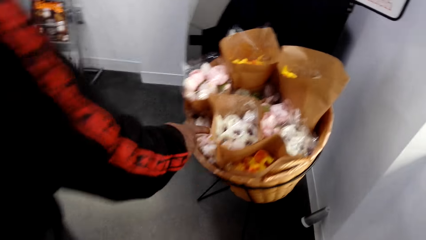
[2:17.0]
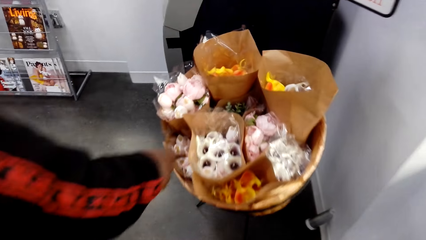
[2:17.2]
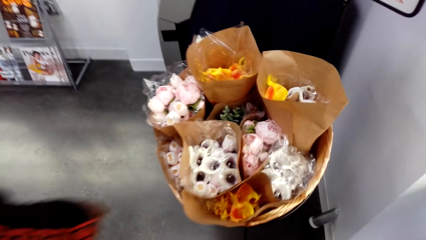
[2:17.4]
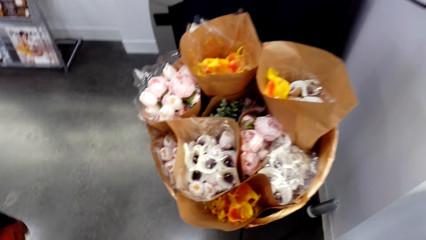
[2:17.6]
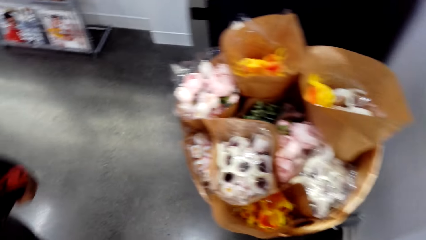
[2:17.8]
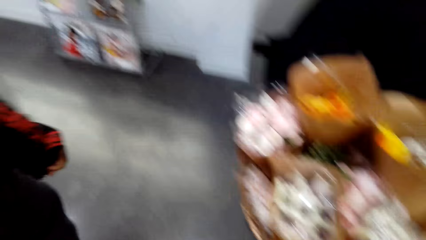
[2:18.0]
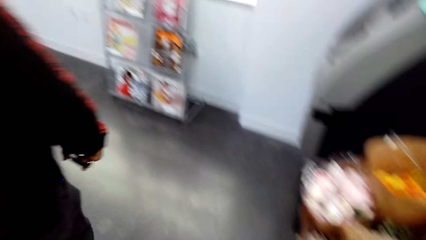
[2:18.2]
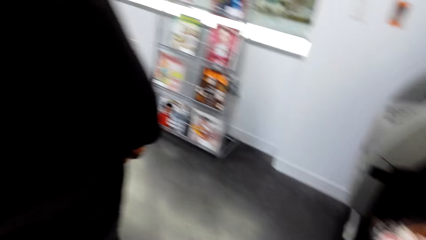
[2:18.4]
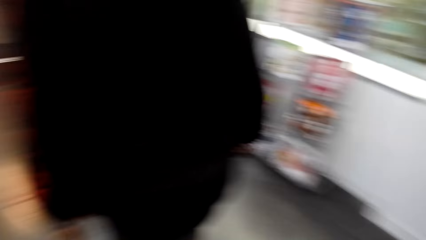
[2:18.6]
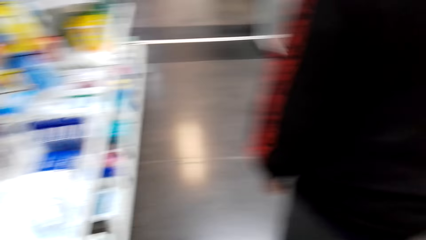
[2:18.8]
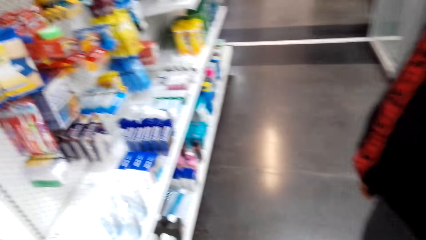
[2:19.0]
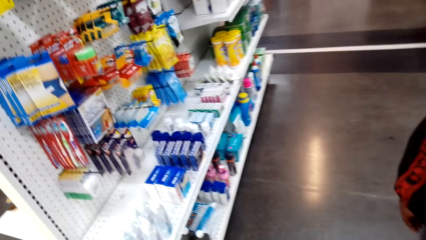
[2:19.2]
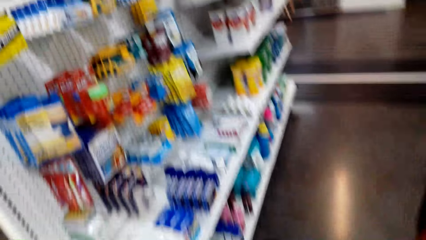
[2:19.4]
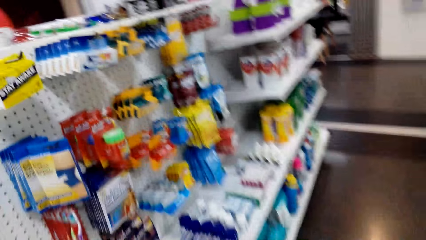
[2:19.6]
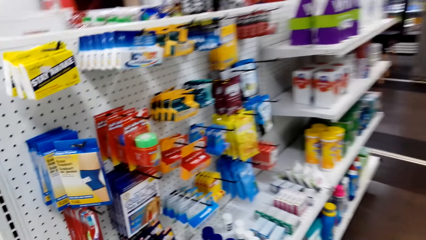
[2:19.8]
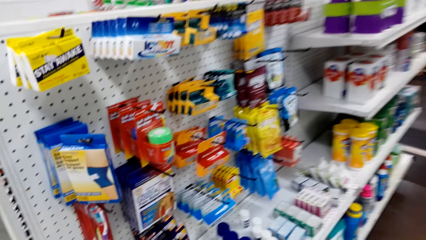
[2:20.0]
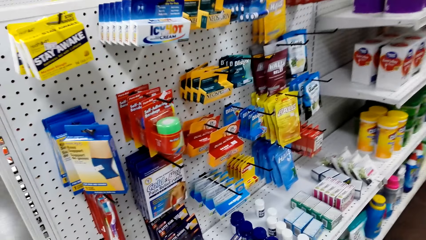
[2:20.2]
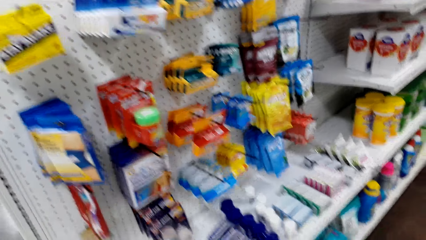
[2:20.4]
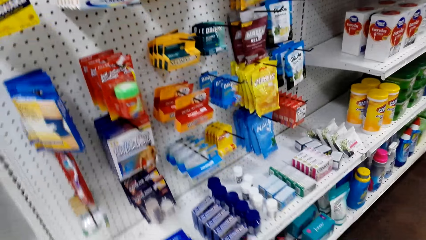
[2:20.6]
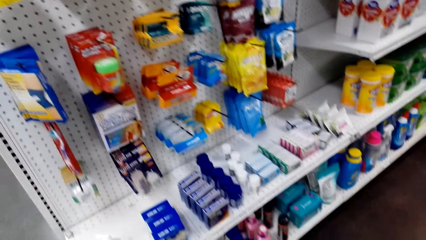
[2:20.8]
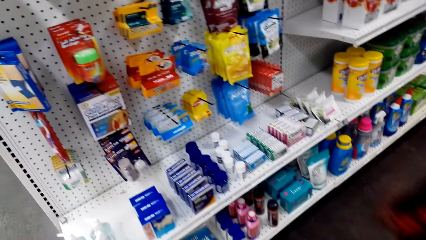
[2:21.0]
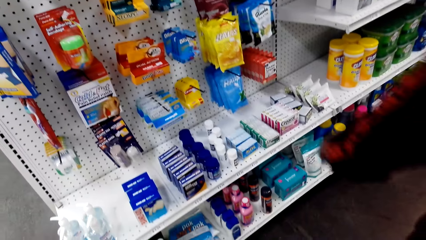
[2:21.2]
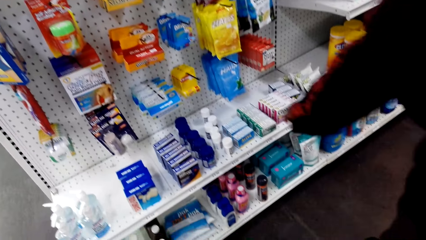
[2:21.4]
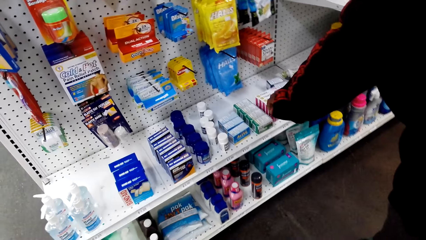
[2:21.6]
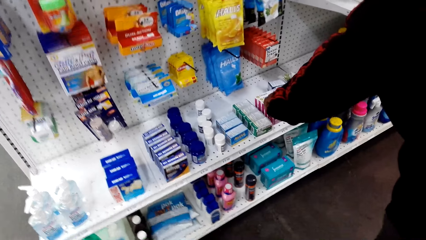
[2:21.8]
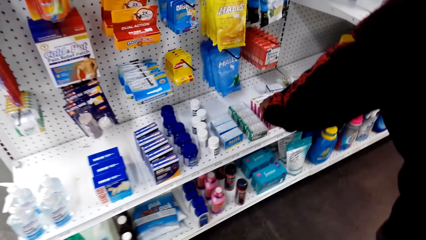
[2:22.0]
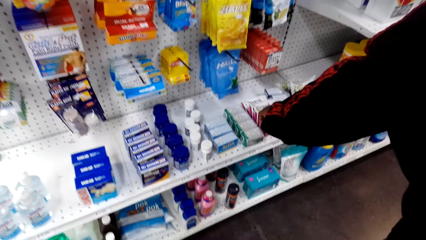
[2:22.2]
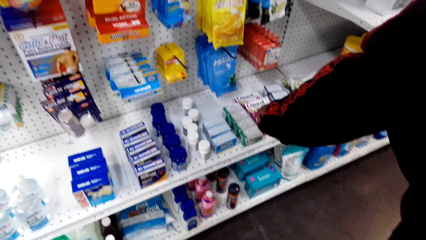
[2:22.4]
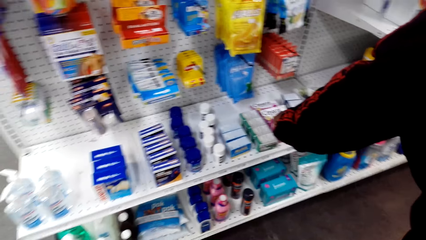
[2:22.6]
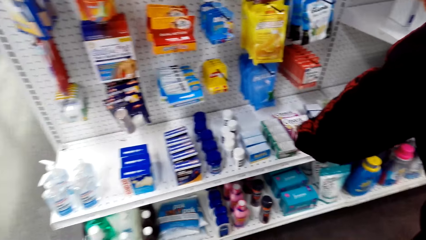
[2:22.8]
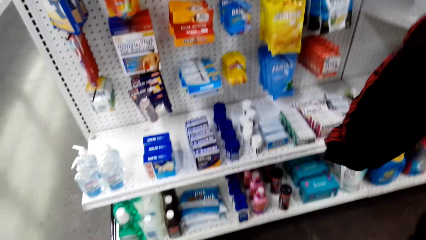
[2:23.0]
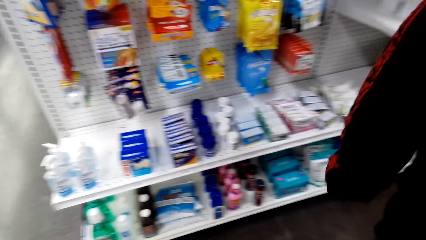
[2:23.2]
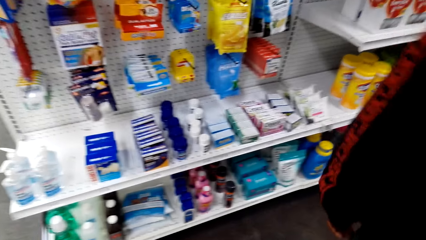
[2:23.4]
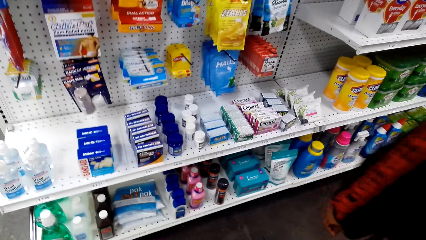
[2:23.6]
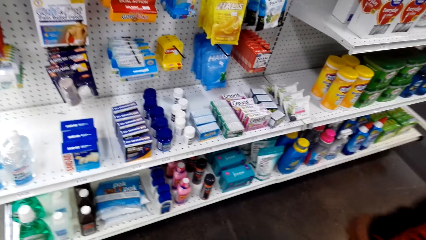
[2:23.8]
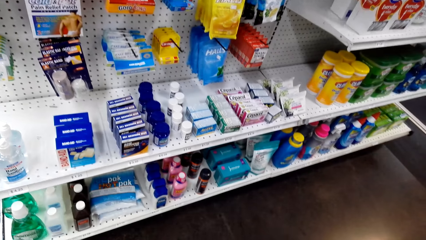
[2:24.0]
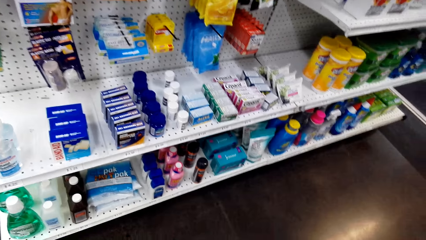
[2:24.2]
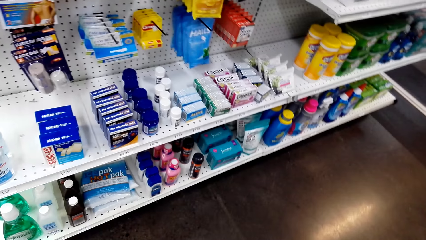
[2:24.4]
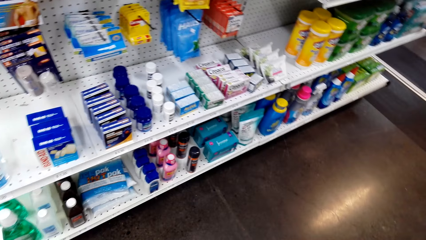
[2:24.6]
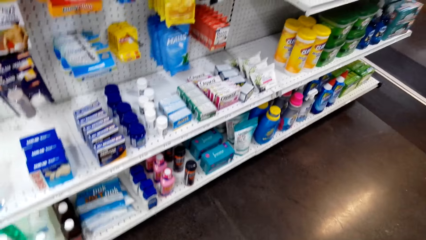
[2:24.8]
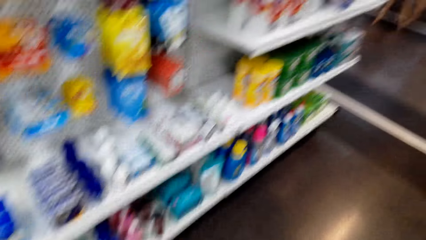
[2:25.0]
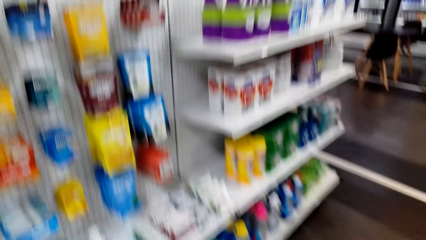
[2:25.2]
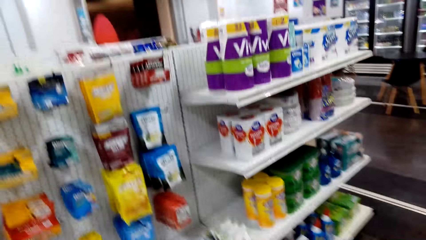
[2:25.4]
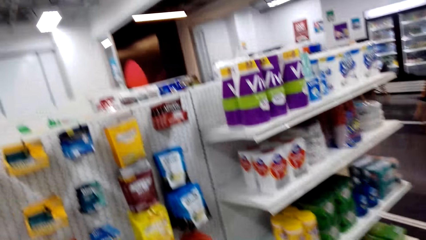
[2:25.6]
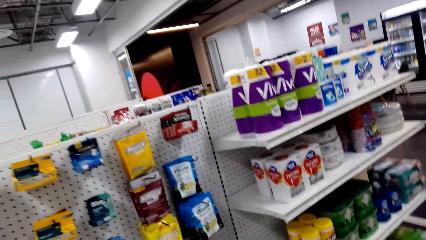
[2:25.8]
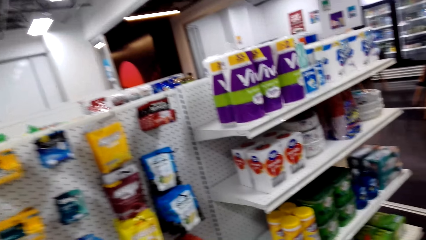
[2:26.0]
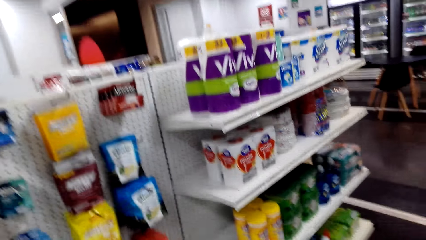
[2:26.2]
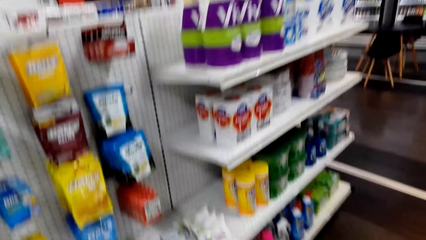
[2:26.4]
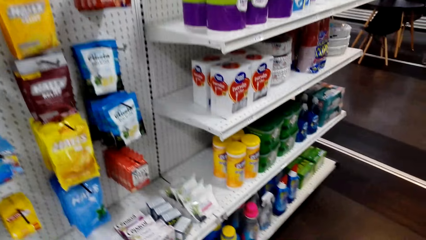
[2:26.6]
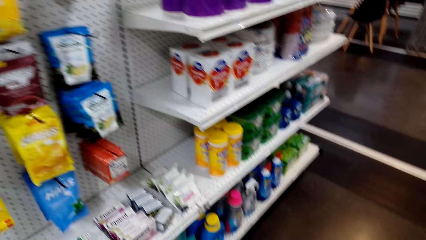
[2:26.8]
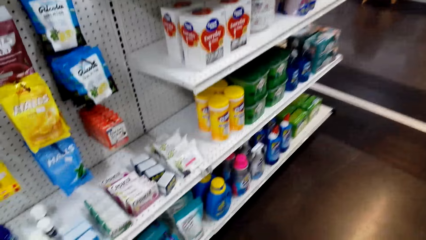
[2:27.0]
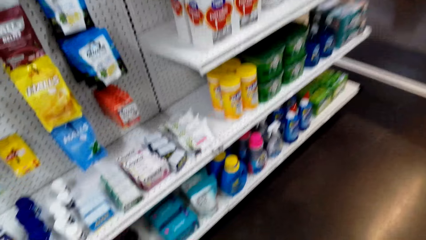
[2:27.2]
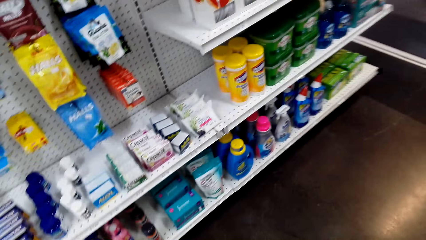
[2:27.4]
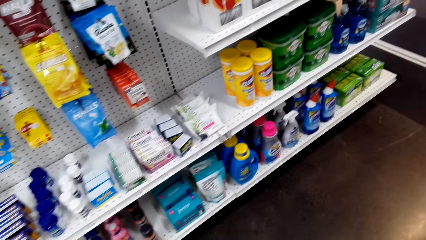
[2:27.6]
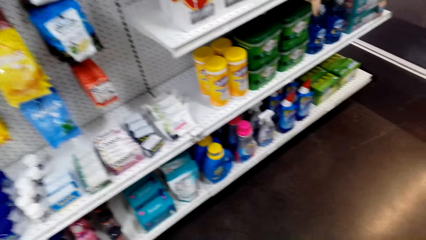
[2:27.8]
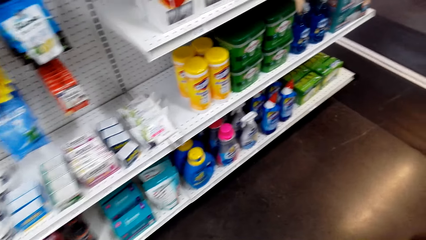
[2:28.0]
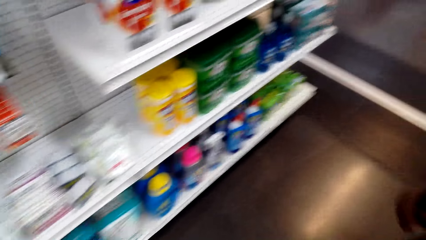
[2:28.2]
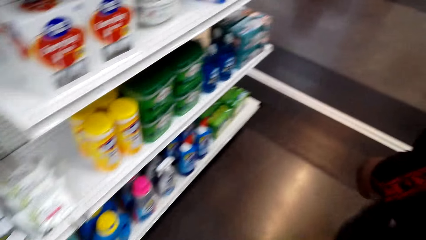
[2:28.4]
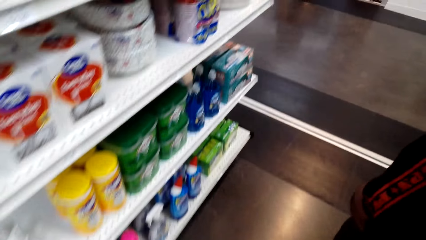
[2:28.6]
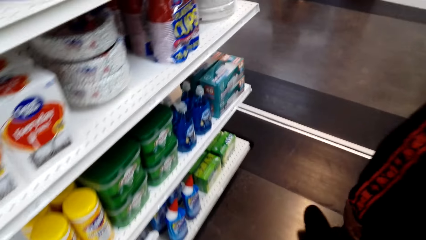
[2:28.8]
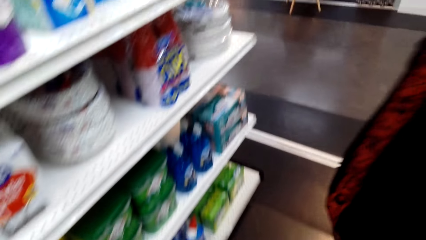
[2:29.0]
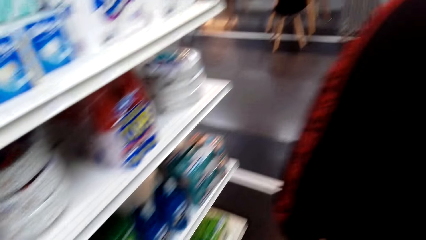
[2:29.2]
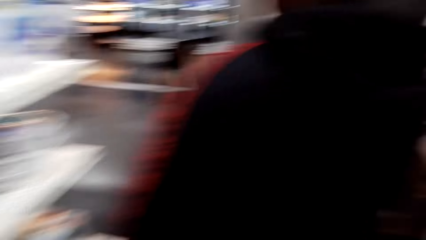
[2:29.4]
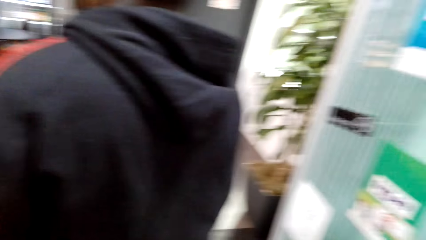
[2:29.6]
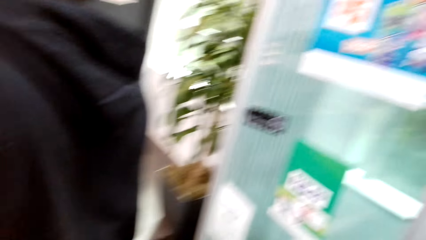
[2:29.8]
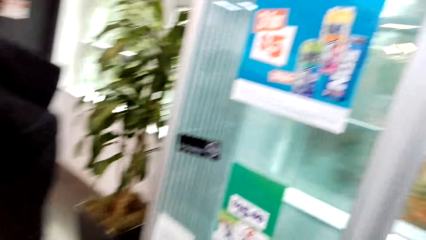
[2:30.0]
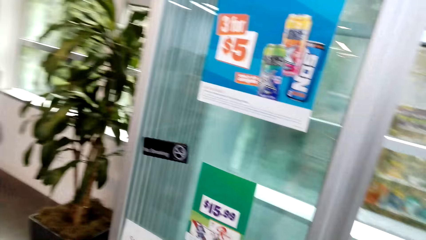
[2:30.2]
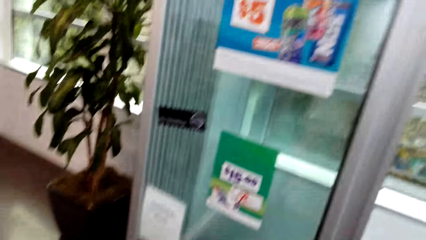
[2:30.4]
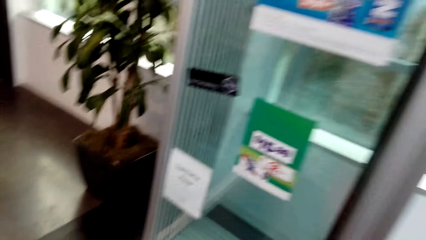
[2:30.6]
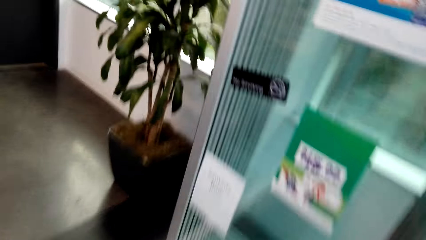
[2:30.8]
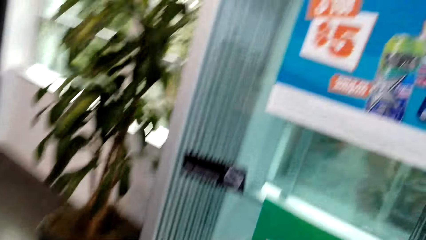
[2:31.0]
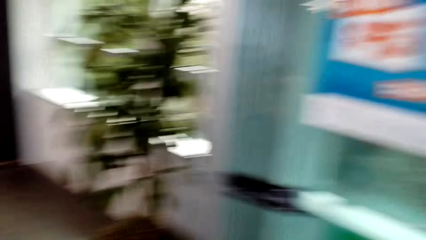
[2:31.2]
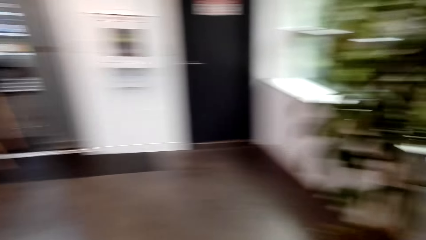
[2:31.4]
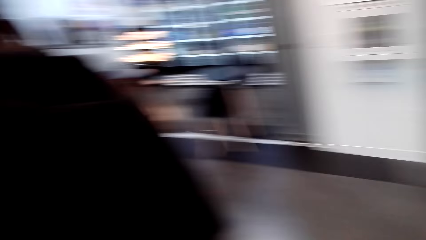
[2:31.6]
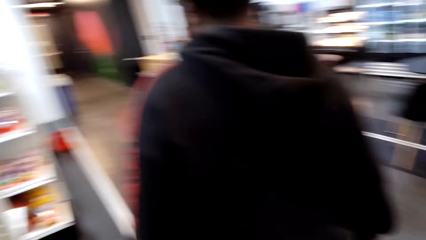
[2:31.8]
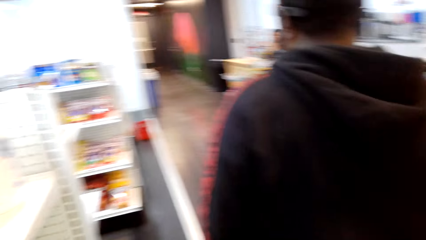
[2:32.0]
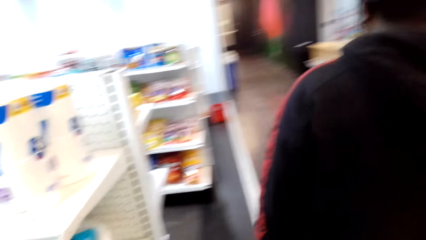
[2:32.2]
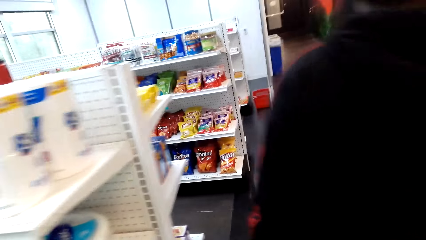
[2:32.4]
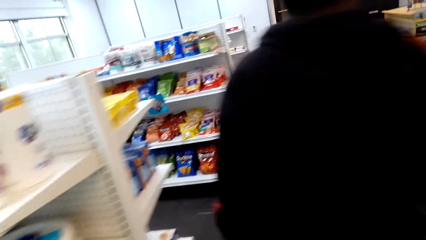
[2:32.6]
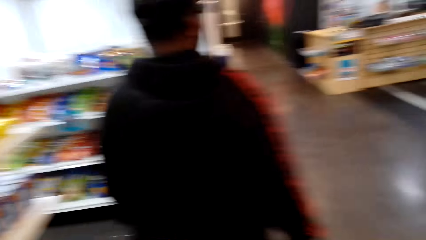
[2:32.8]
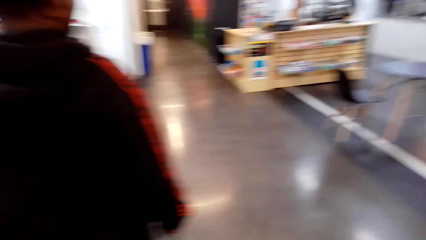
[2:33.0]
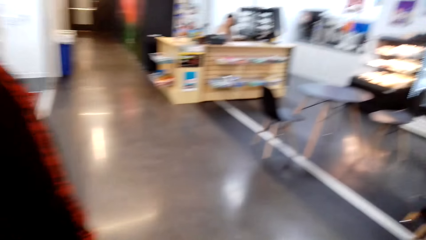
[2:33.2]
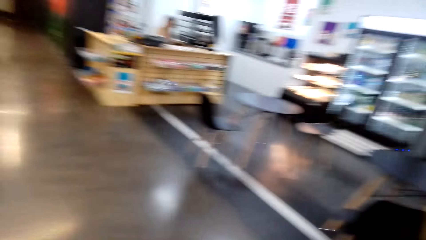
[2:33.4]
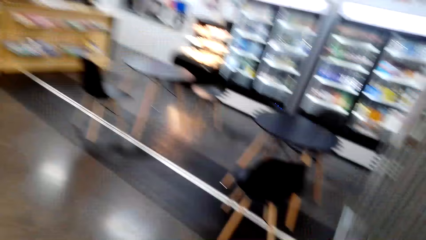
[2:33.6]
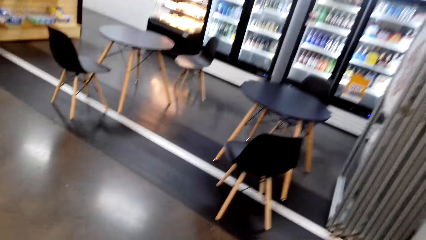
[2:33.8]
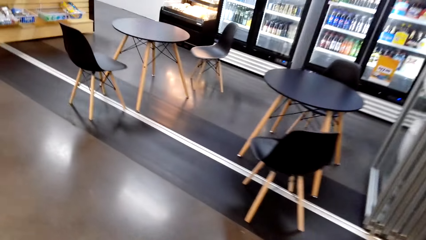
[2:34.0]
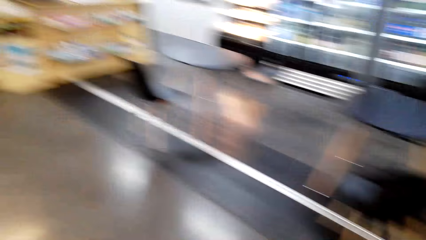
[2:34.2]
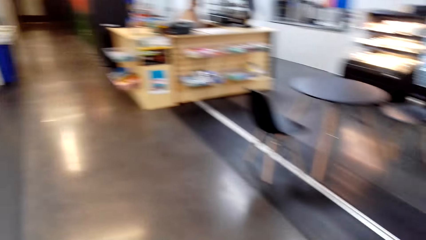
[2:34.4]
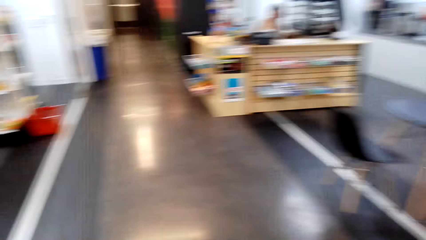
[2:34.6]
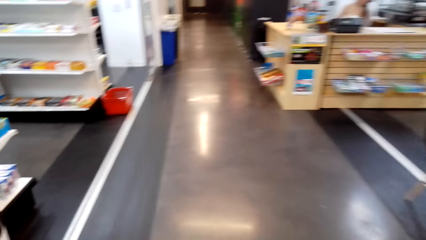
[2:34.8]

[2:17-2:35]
A man talks with the camera wearer and walks around. The camera wearer walks around. They speak to the man. They look at the shelves. The man looks around and touches something. The man speaks to the camera wearer. The camera wearer looks around. The man looks around. The camera wearer speaks to the man. The man walks around. The camera wearer walks in the supermarket. They look around. The man walks around. The camera wearer walks around.
